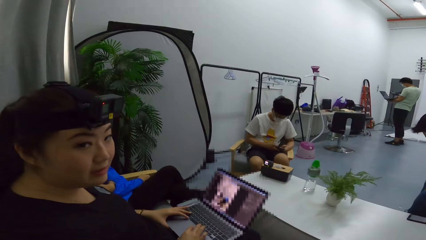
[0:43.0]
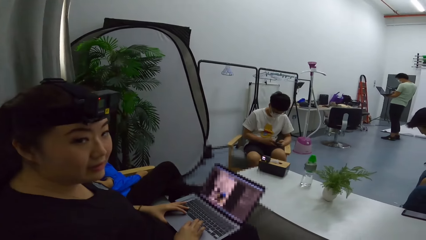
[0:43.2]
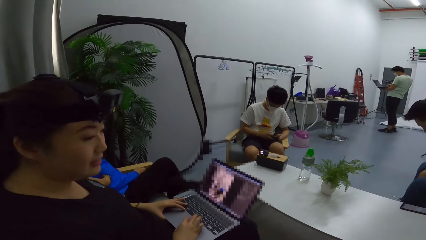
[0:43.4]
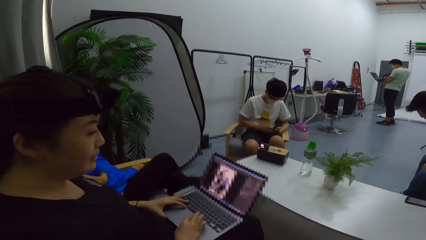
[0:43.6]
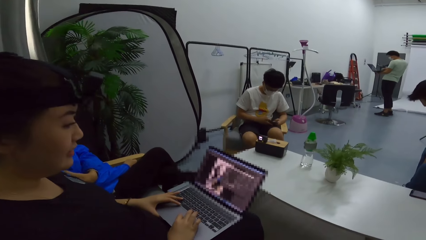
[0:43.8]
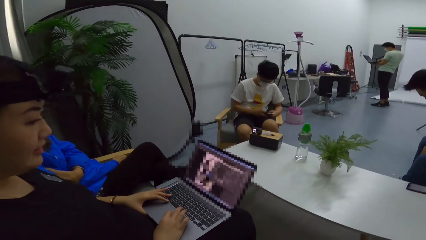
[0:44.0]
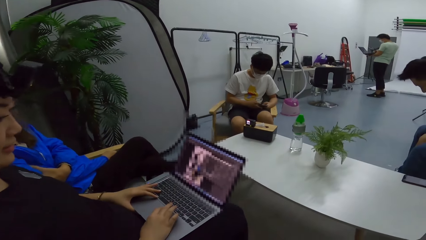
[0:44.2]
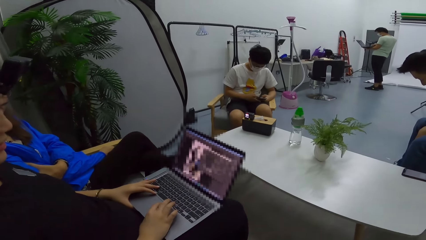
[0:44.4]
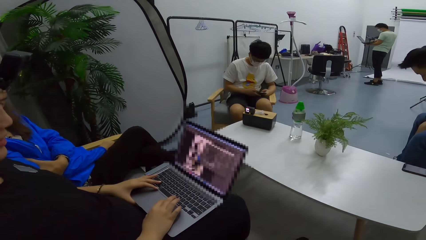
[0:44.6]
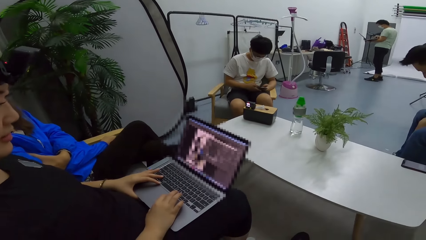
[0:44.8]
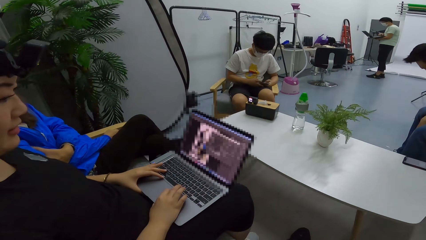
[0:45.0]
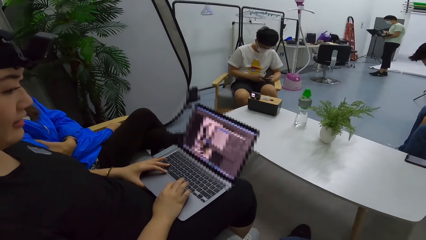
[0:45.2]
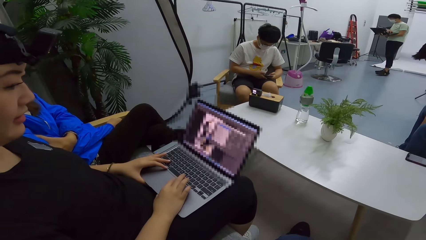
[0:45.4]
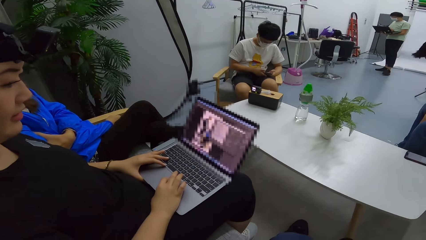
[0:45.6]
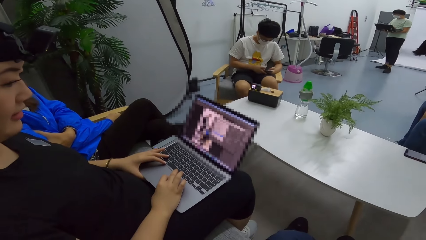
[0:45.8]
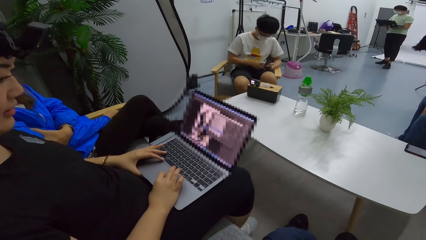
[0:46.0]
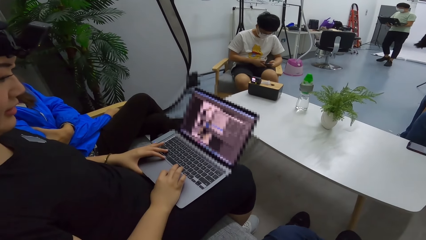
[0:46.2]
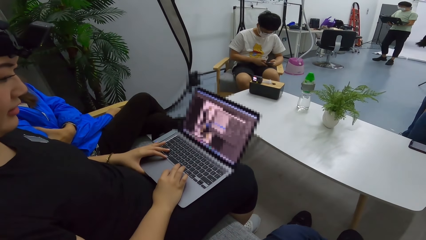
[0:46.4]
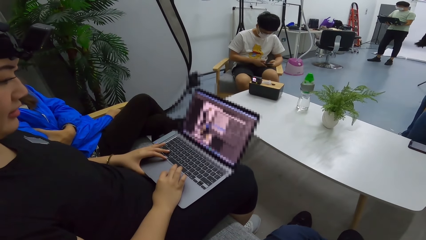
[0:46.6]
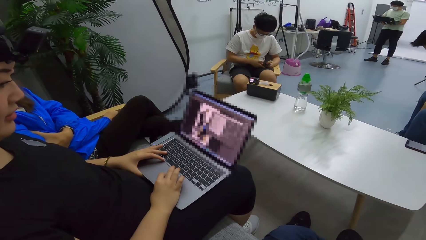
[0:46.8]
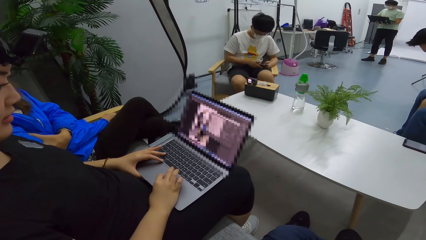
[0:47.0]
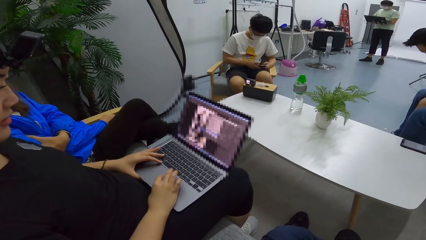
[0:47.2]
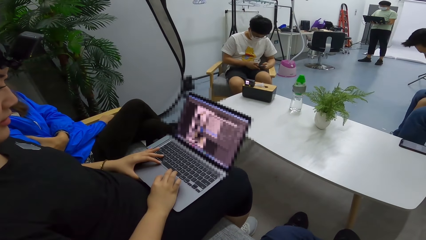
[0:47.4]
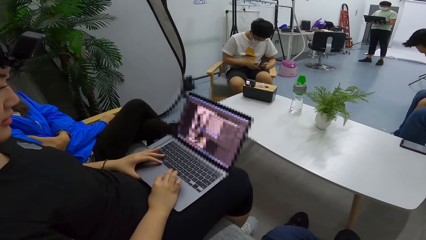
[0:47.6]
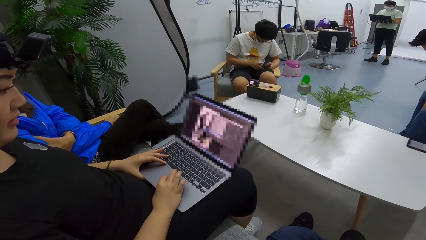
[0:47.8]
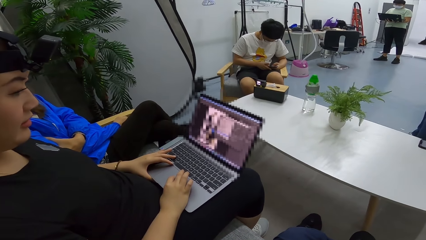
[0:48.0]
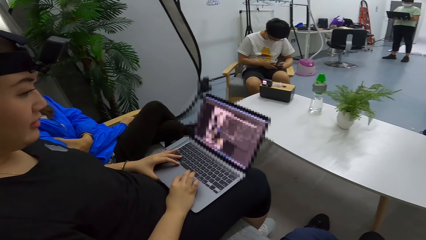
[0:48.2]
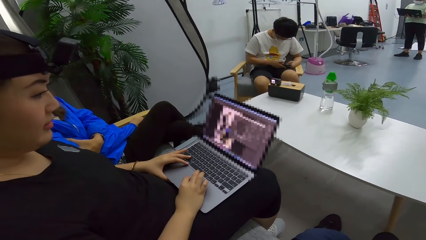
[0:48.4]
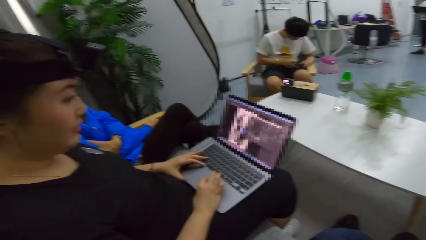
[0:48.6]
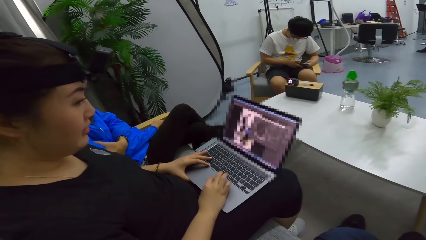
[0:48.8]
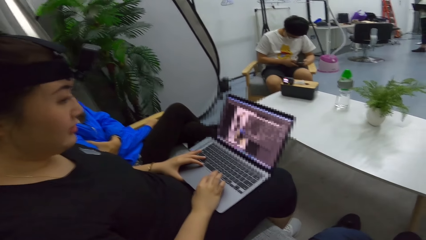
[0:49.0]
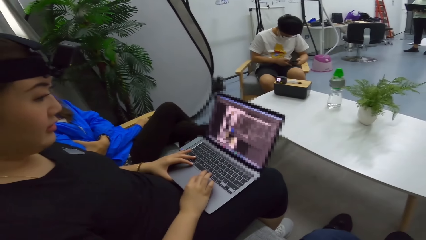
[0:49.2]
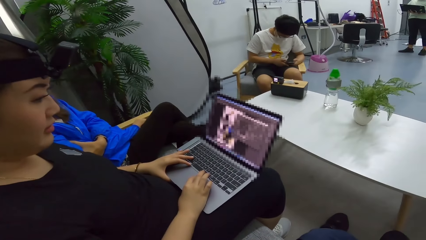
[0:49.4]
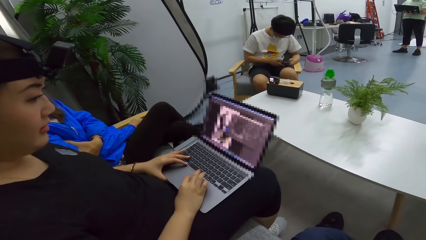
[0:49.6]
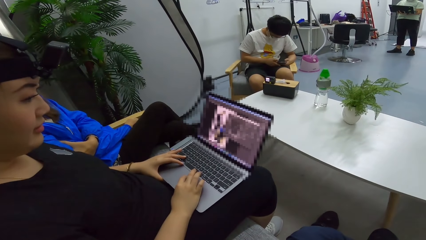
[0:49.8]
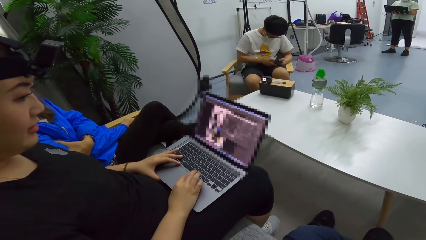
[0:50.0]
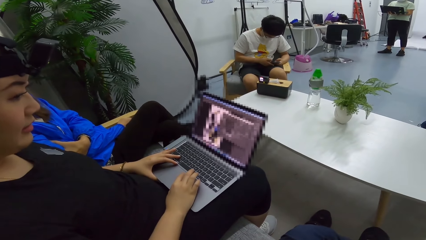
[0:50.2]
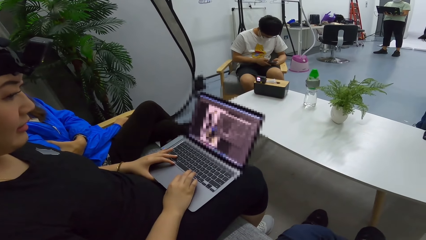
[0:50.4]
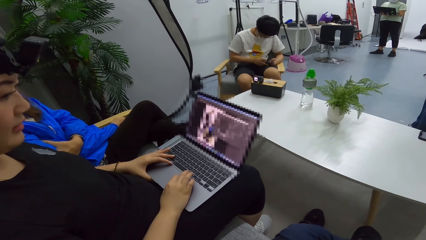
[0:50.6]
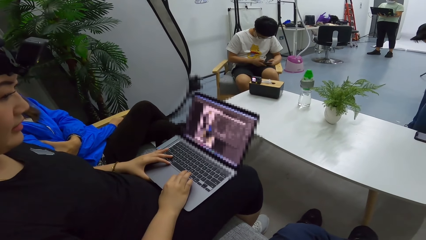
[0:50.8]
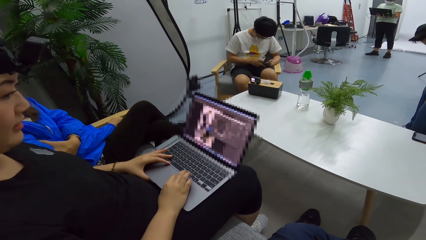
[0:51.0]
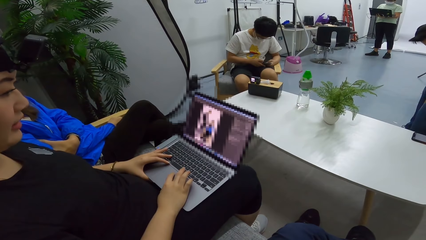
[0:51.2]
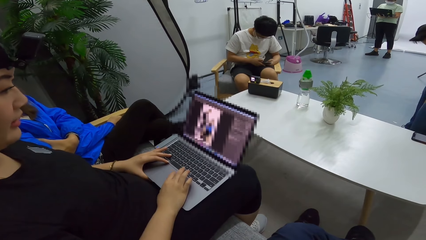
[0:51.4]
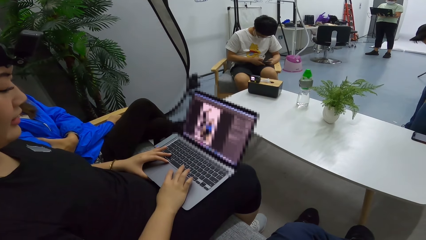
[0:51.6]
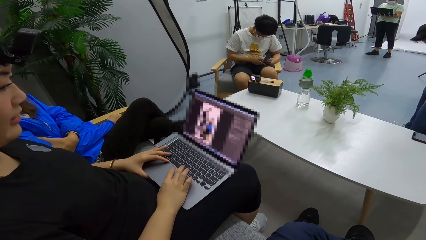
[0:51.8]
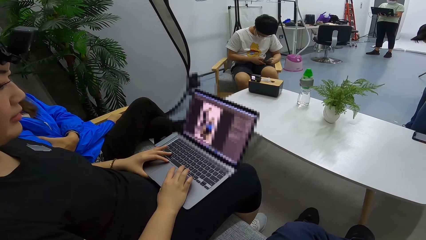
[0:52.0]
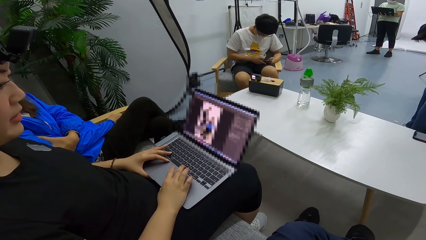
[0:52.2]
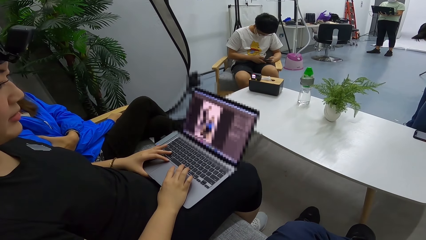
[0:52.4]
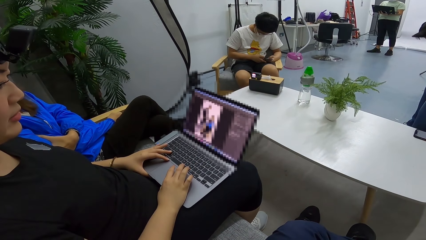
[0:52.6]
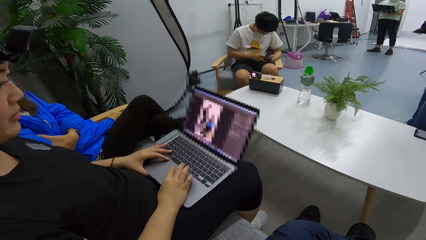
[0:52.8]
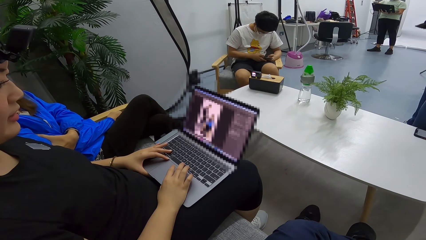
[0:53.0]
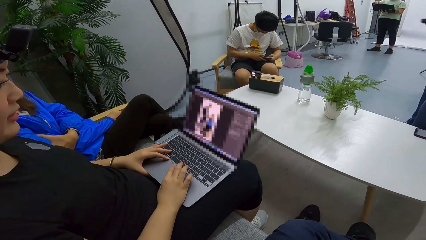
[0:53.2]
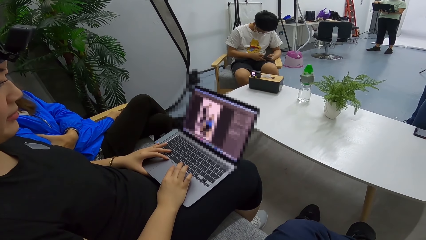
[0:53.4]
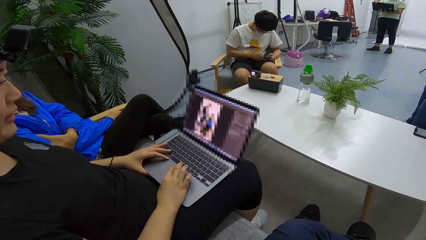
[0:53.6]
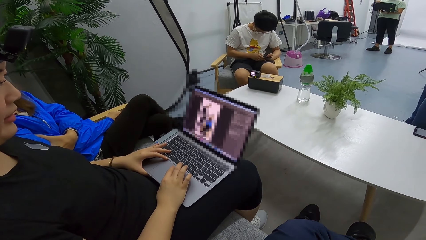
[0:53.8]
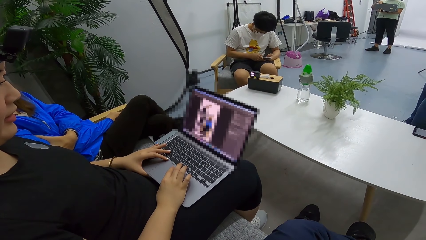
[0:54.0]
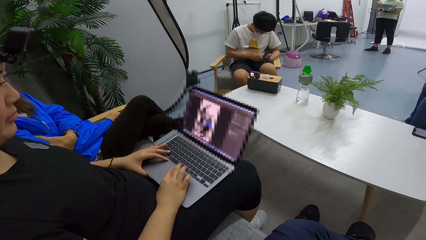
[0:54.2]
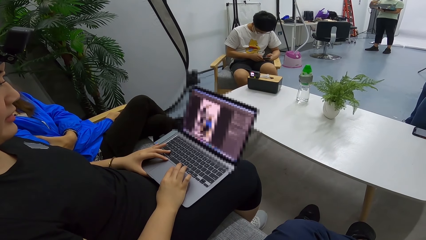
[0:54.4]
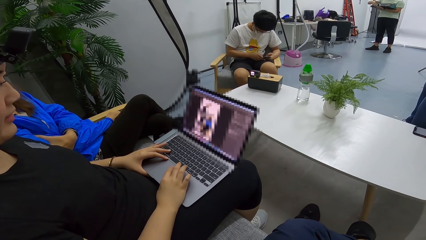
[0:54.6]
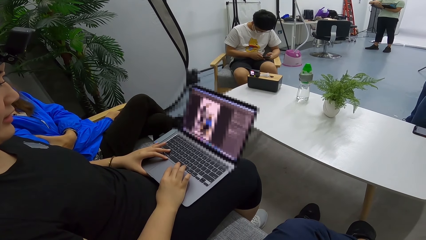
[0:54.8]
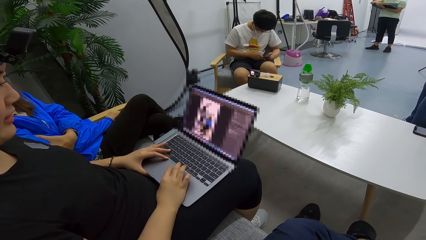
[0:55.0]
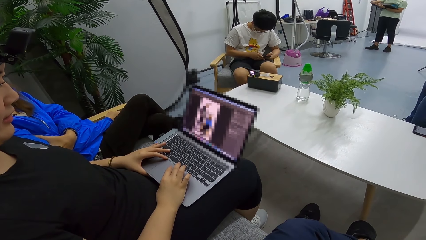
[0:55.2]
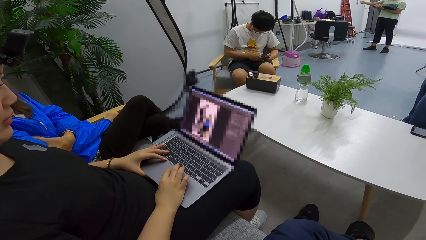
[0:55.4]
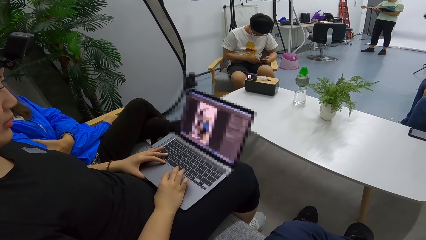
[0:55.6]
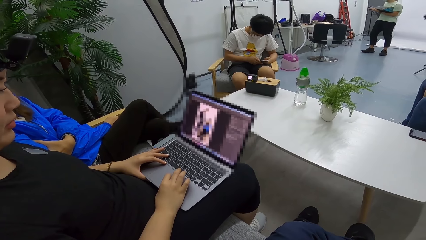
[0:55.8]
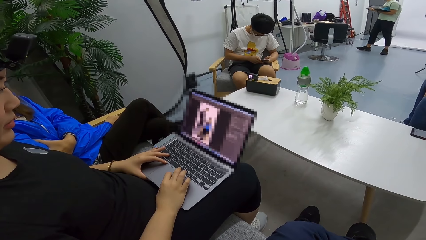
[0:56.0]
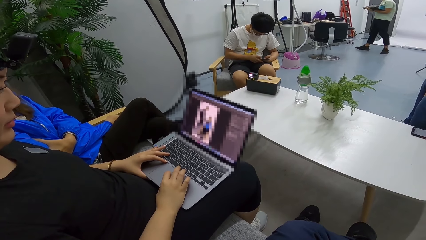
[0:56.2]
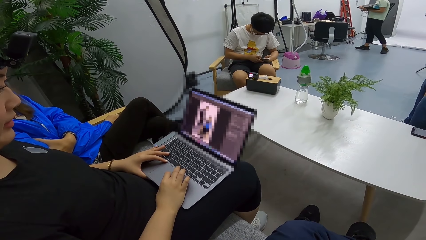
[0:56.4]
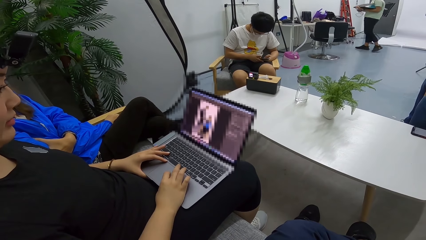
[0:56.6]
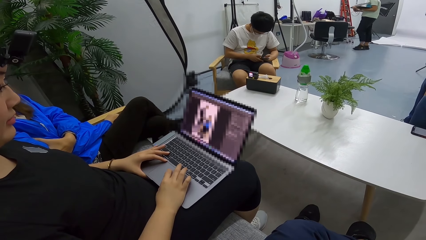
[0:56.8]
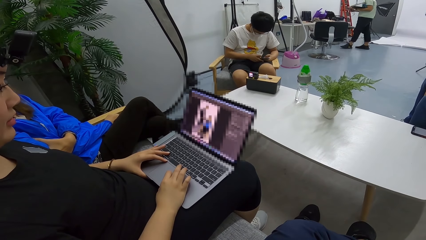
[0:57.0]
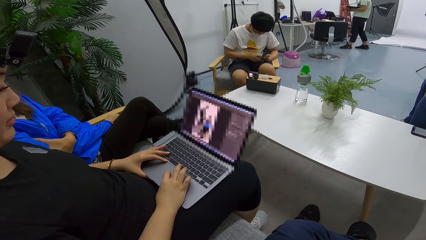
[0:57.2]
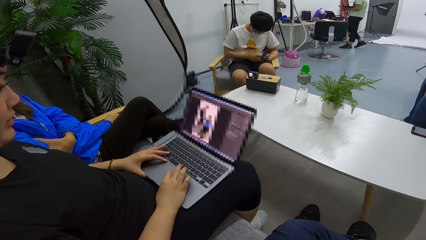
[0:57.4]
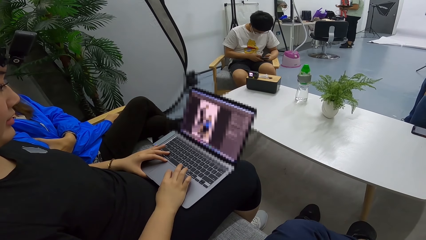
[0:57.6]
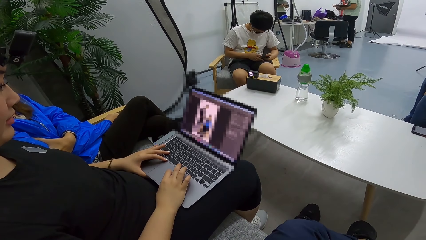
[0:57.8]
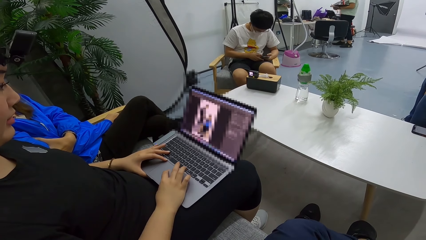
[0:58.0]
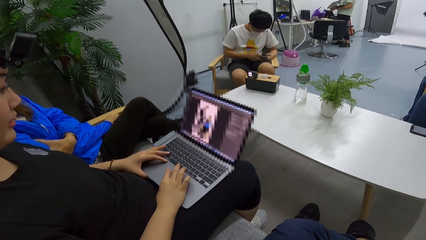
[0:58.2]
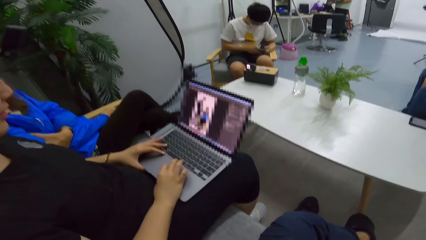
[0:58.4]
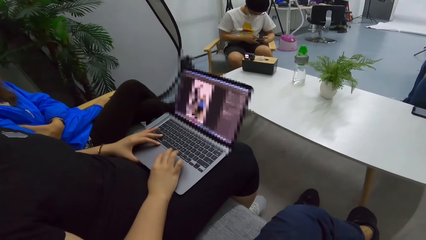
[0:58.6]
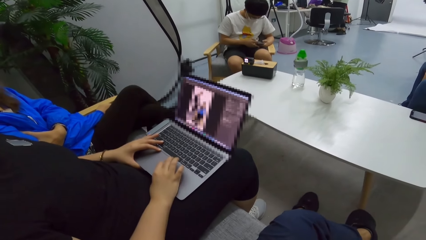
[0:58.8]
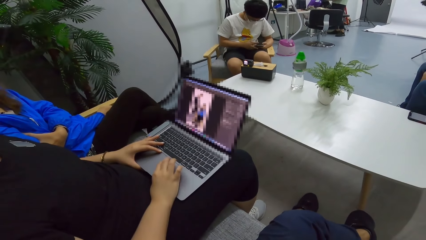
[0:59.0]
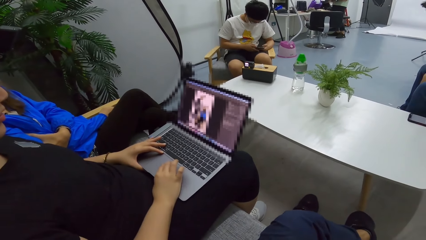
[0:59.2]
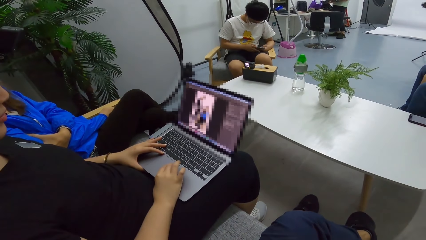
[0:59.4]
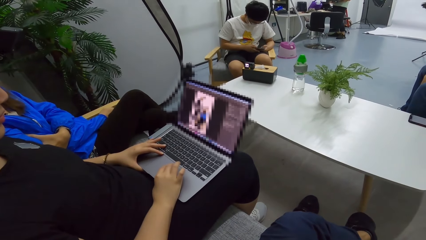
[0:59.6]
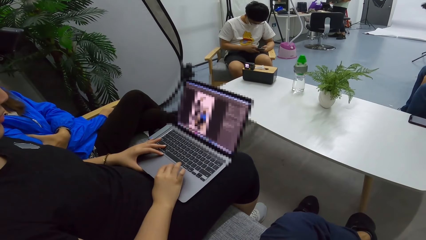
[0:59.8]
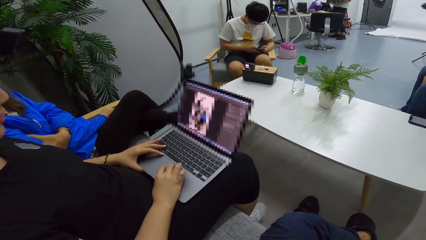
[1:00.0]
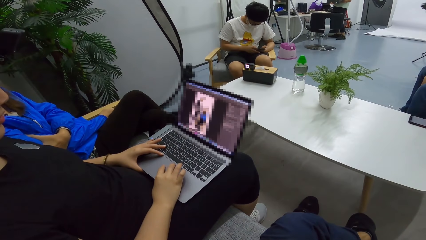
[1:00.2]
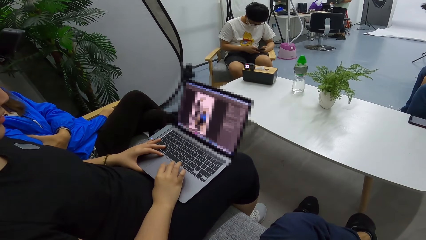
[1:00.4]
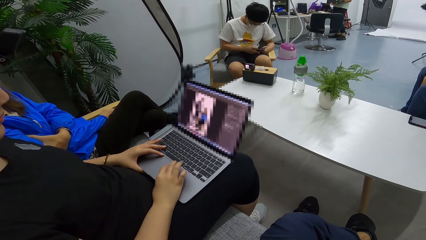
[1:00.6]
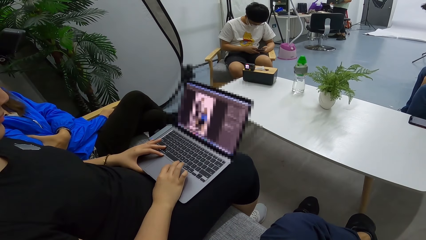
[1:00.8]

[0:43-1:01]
A woman operates a laptop.
